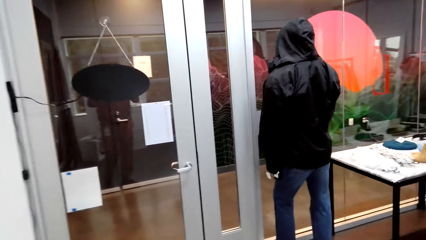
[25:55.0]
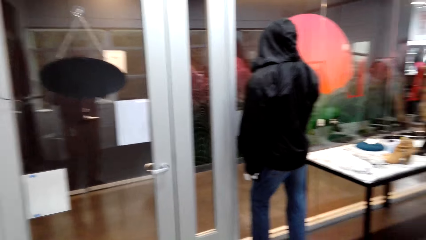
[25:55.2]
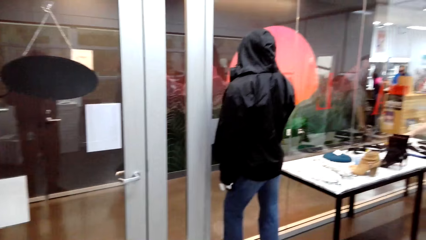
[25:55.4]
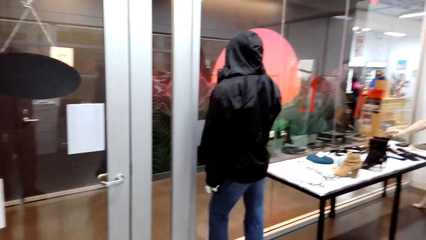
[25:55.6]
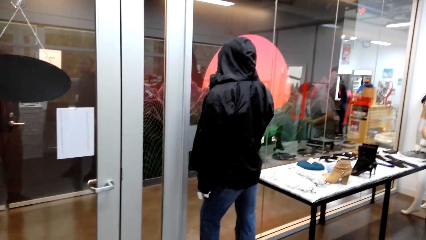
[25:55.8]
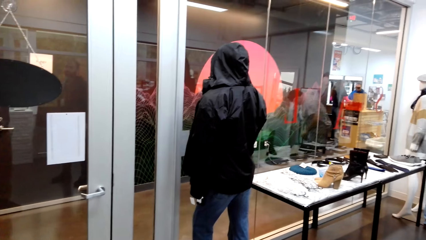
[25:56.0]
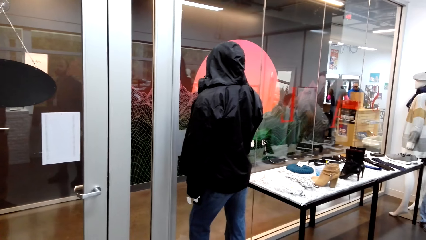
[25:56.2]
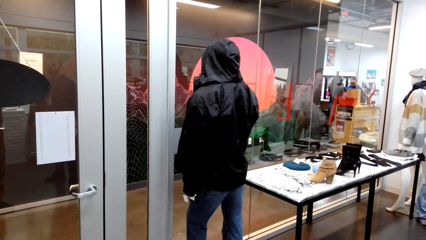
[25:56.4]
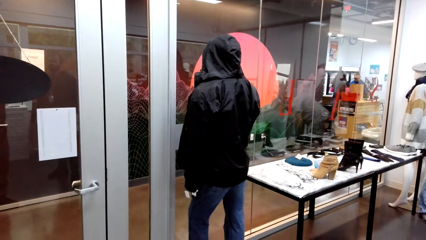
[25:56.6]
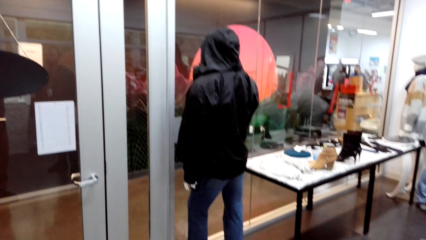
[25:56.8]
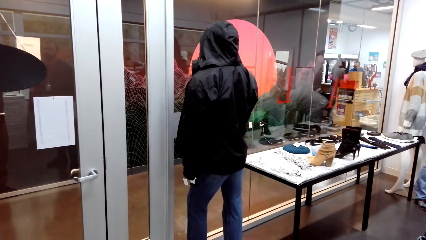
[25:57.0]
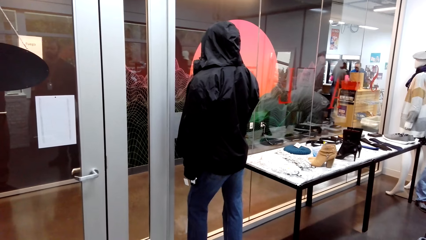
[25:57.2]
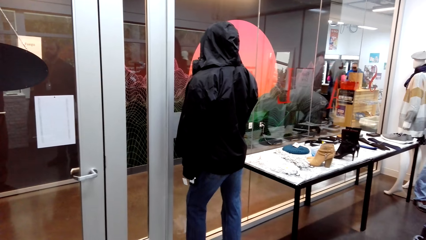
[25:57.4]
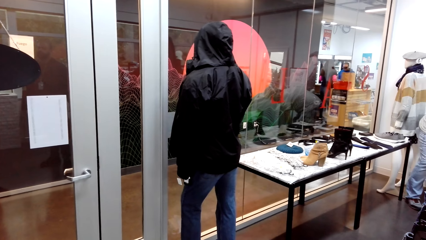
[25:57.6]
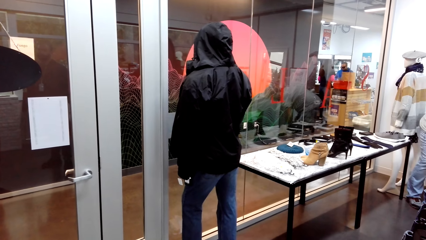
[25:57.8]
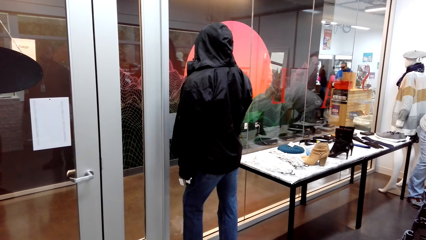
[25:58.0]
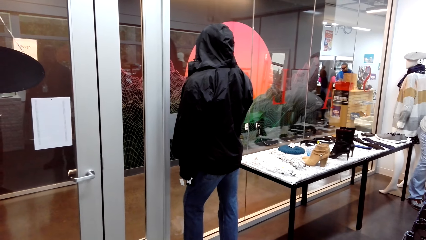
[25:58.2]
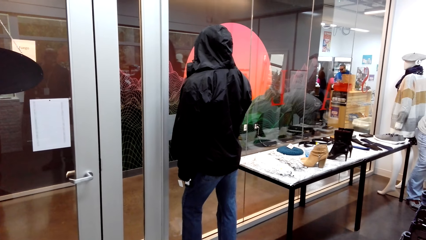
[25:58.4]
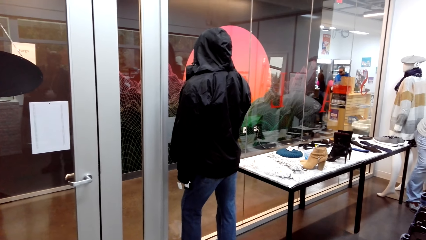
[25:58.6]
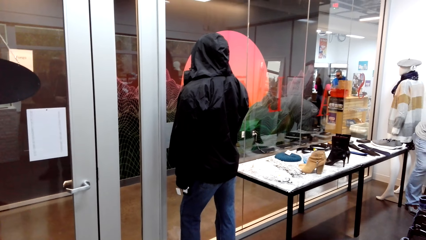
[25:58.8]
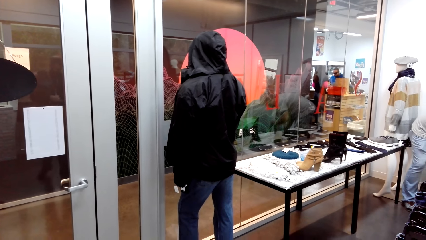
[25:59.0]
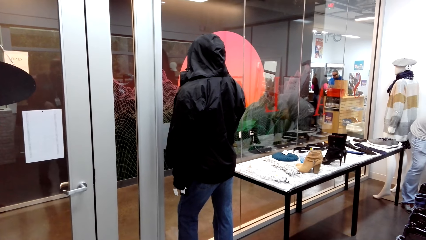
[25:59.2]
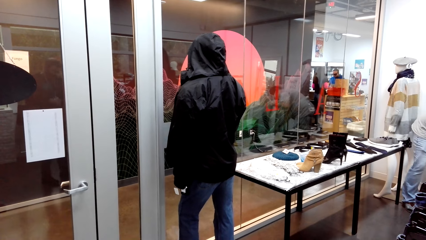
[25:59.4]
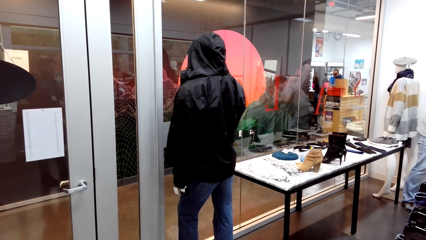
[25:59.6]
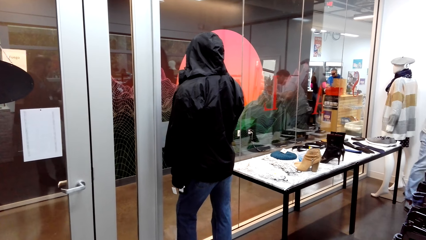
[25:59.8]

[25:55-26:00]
The camera wearer stands. A man picks a cloth from the crate.
